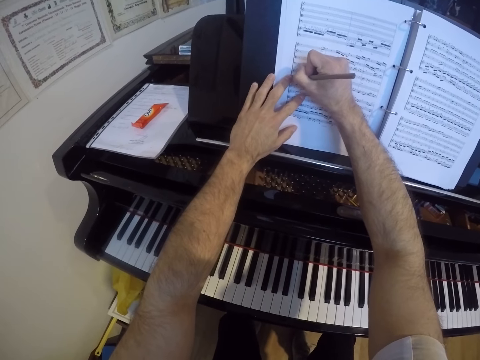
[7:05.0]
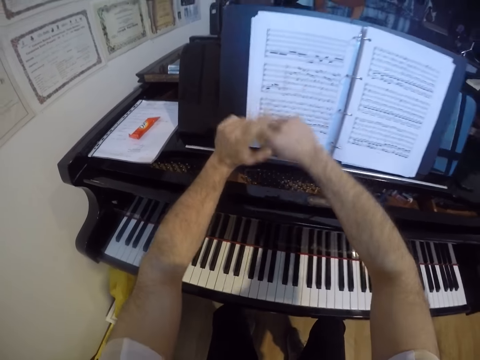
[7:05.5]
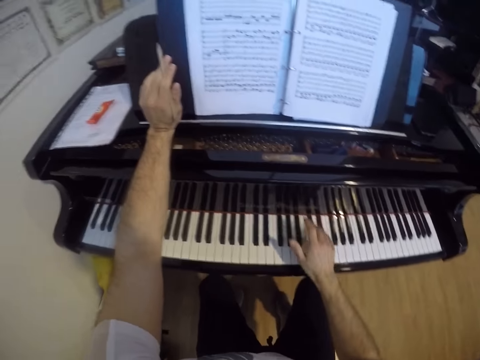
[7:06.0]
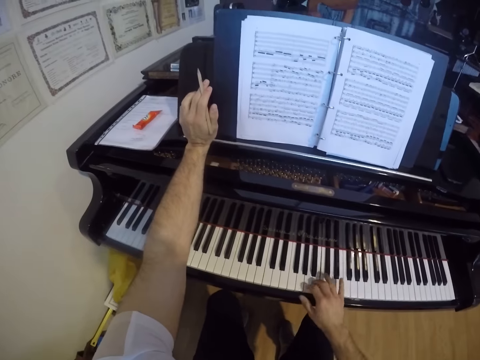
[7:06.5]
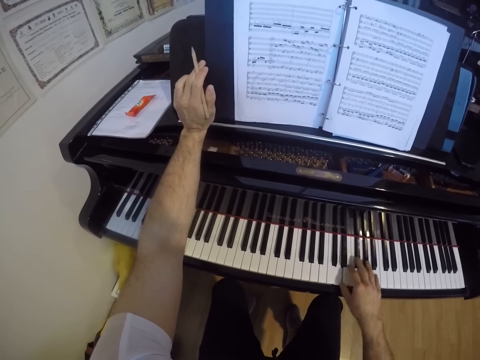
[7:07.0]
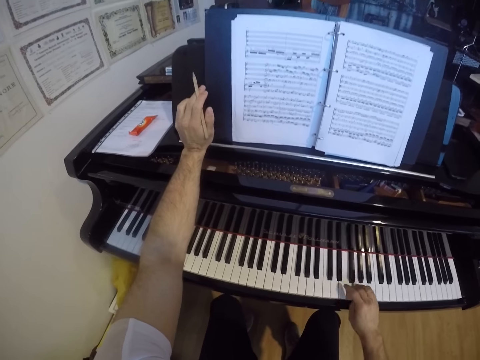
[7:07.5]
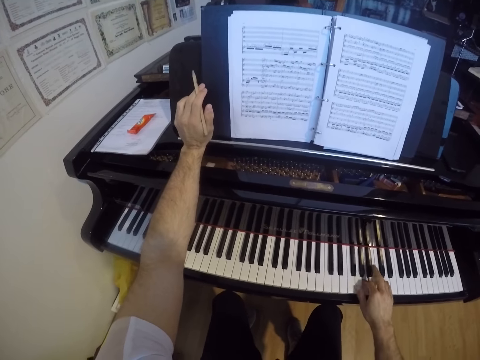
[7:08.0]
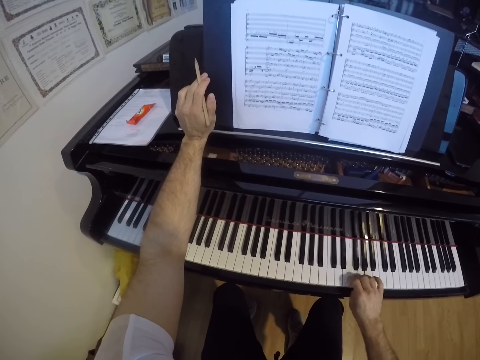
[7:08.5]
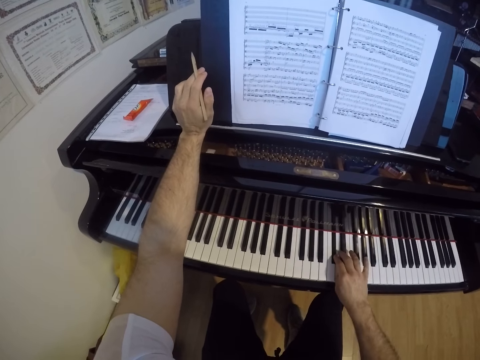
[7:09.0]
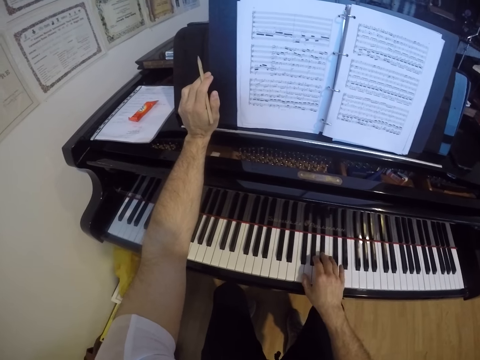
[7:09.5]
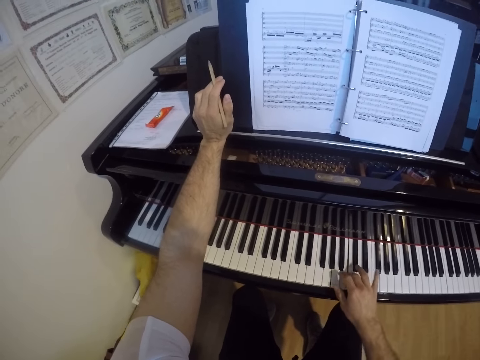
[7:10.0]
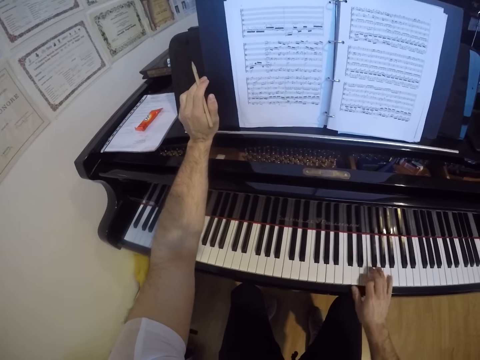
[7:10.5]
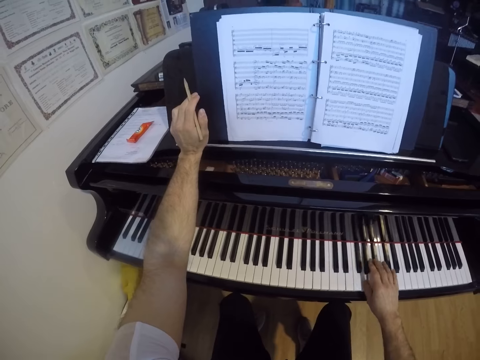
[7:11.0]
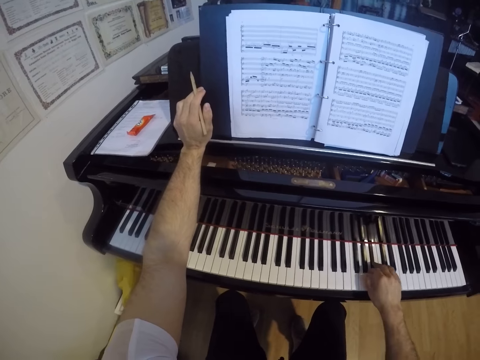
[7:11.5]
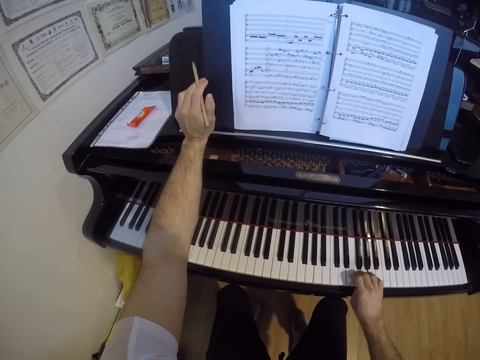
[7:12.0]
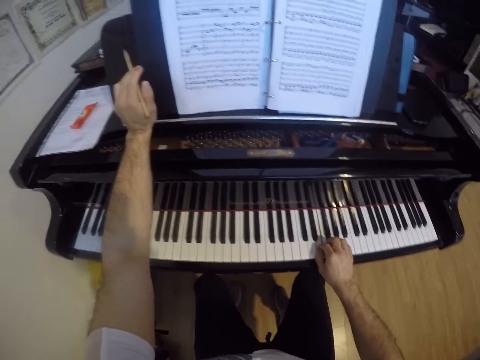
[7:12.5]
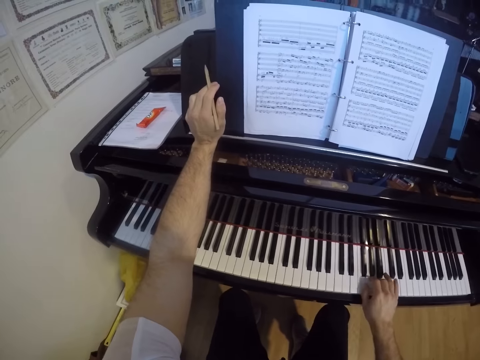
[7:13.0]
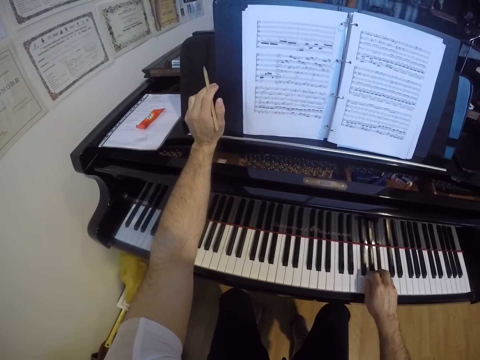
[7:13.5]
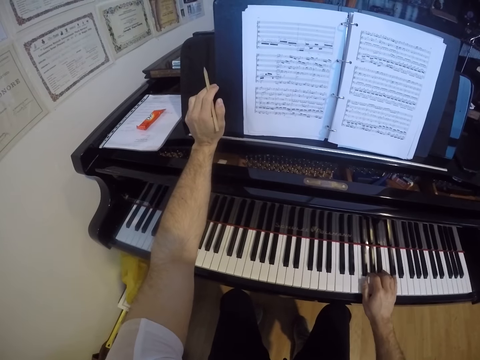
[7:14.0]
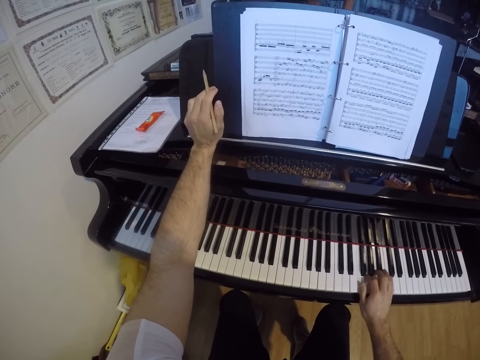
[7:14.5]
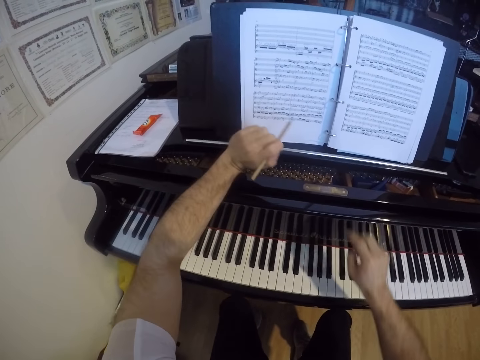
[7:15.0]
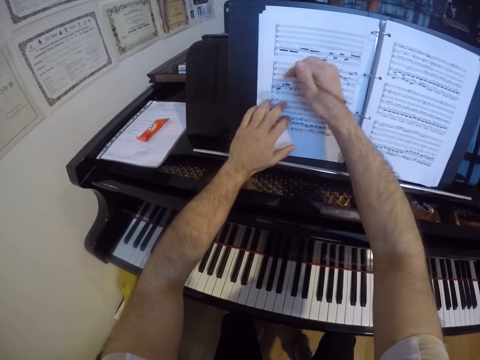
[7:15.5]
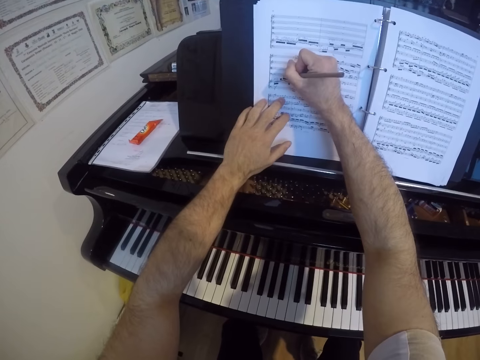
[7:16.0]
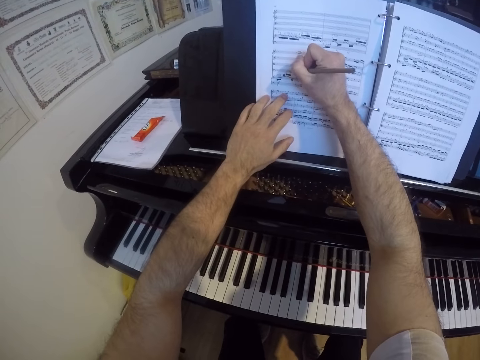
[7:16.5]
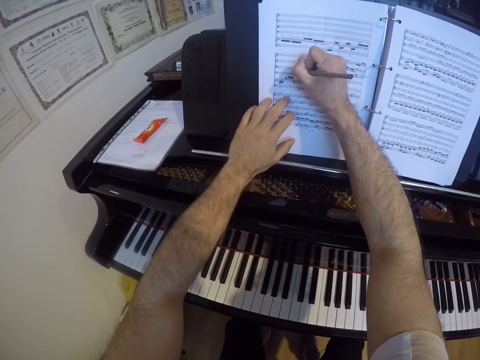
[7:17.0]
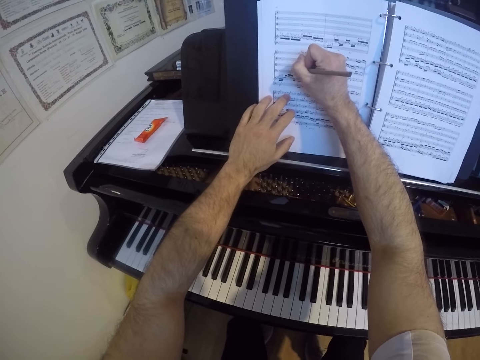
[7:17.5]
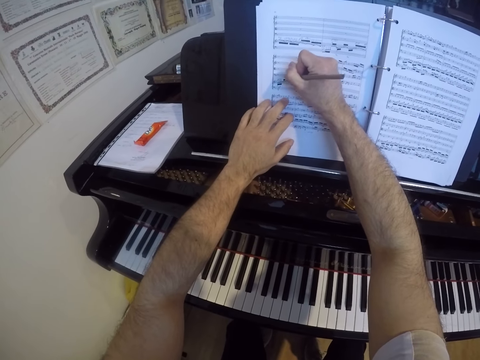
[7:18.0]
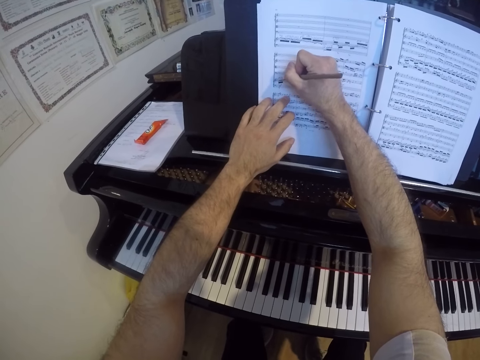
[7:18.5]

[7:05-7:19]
The camera wearer passes the pencil from his right hand to his left hand. He plays the grand piano with his right hand. He passes the pencil from his left hand to his right hand. He writes on the book with the pencil in his right hand.

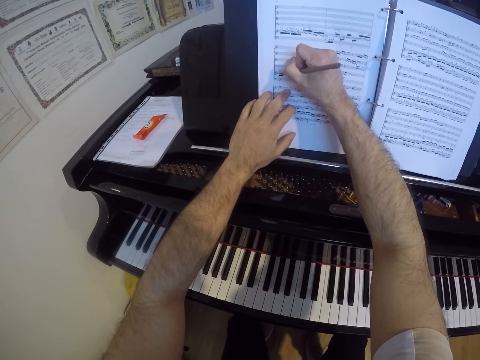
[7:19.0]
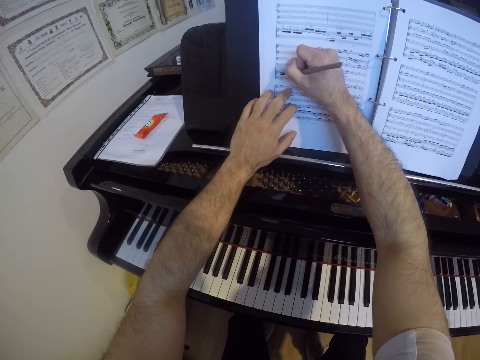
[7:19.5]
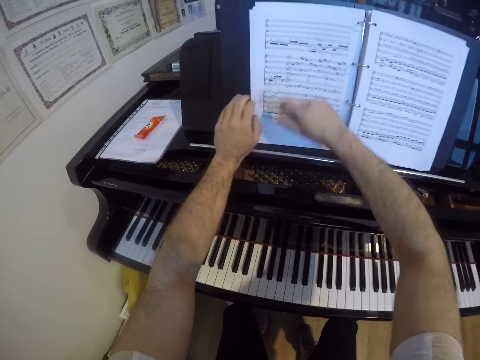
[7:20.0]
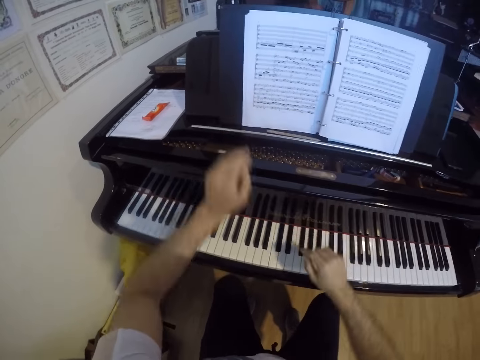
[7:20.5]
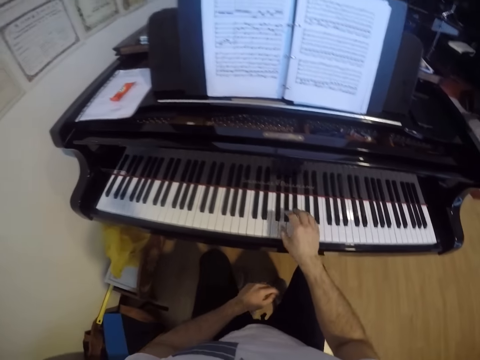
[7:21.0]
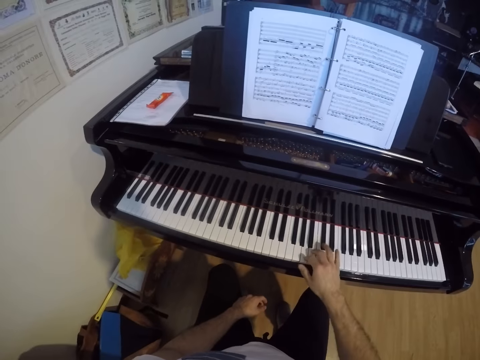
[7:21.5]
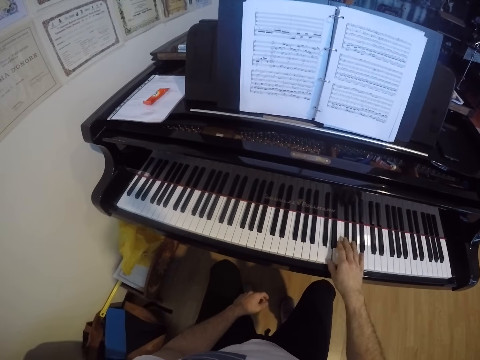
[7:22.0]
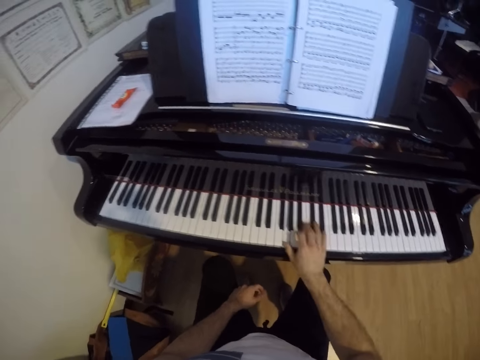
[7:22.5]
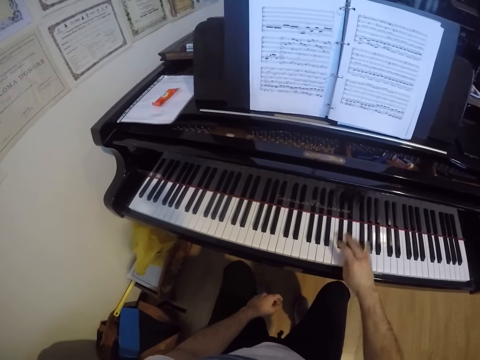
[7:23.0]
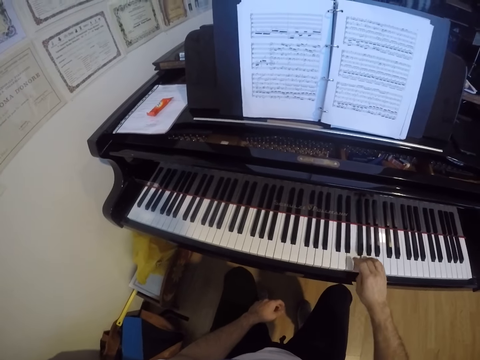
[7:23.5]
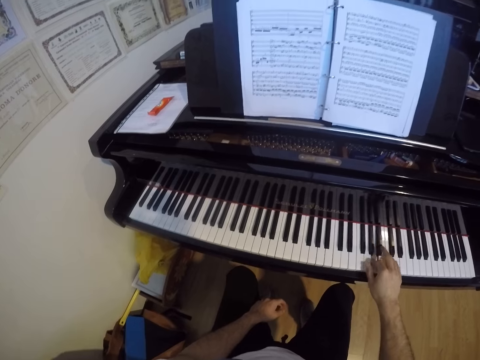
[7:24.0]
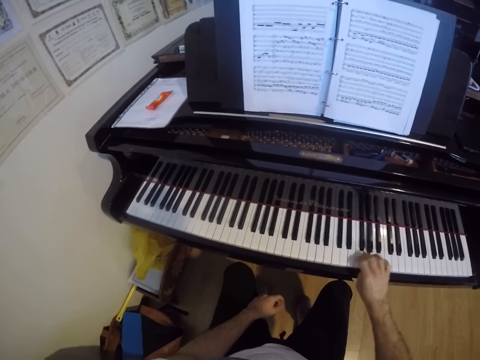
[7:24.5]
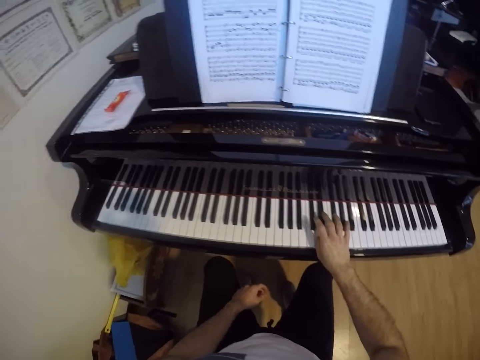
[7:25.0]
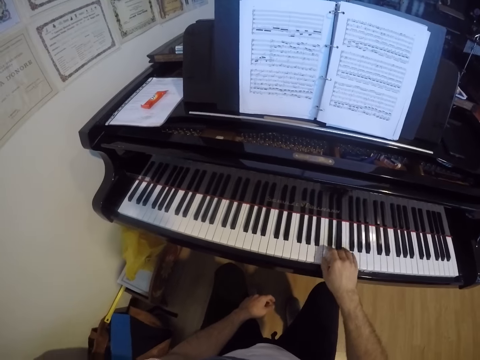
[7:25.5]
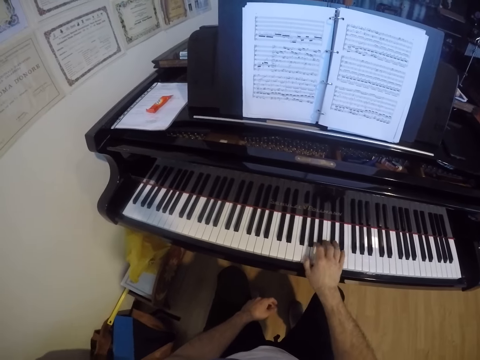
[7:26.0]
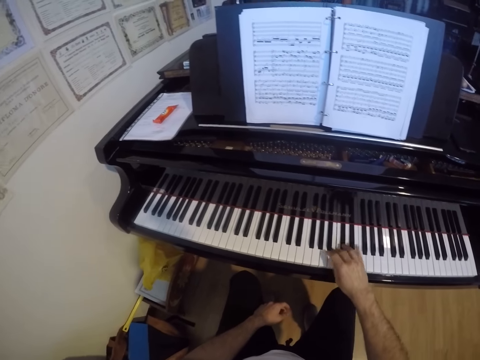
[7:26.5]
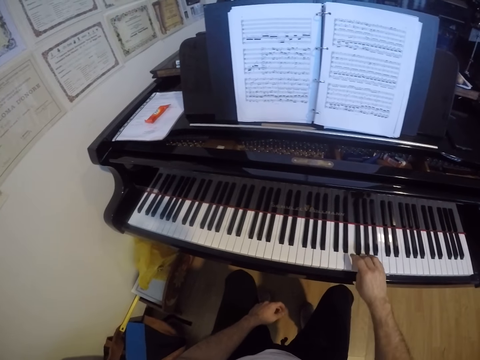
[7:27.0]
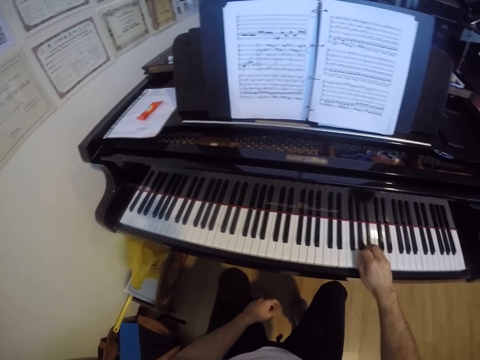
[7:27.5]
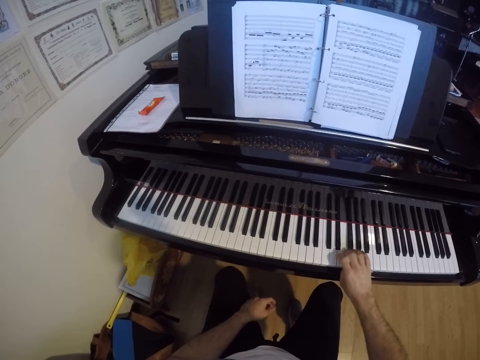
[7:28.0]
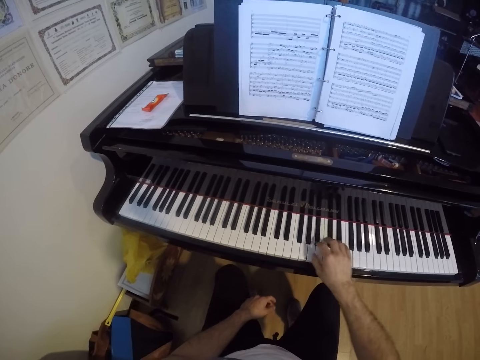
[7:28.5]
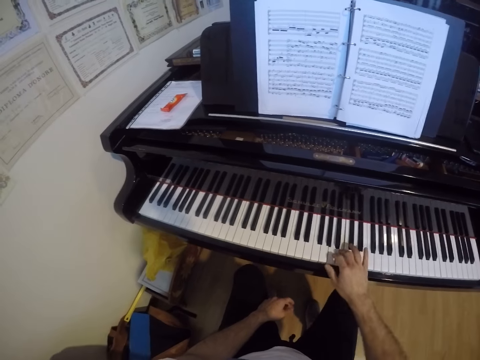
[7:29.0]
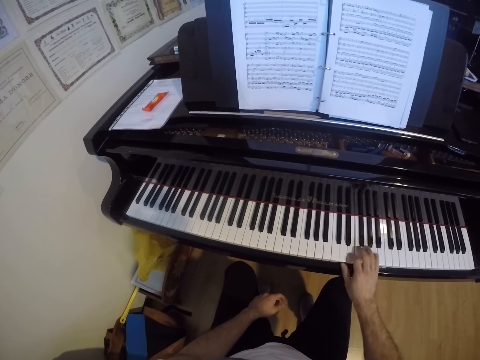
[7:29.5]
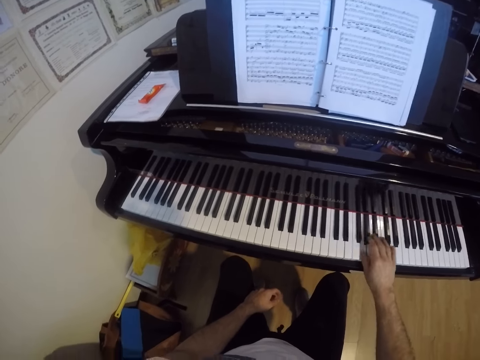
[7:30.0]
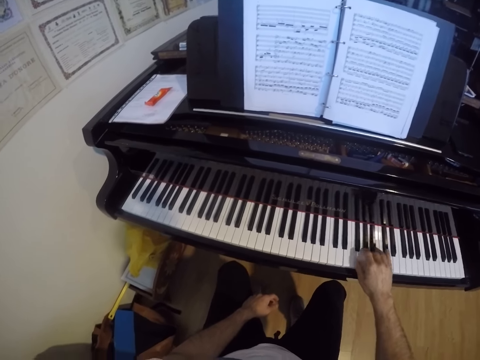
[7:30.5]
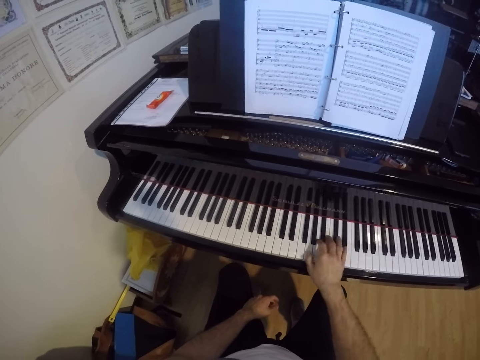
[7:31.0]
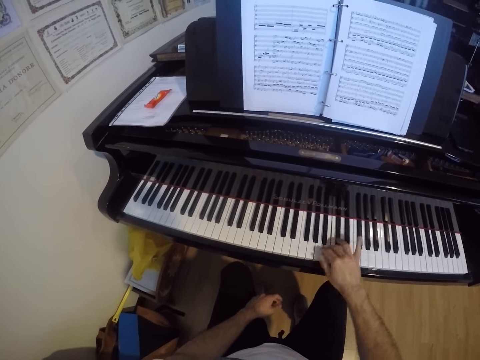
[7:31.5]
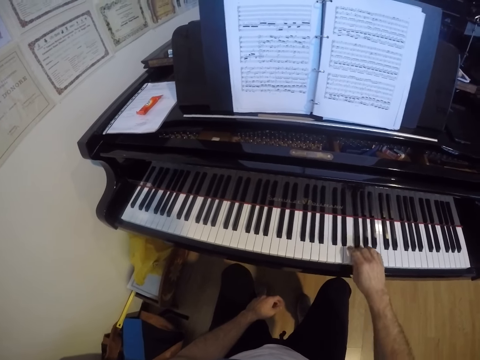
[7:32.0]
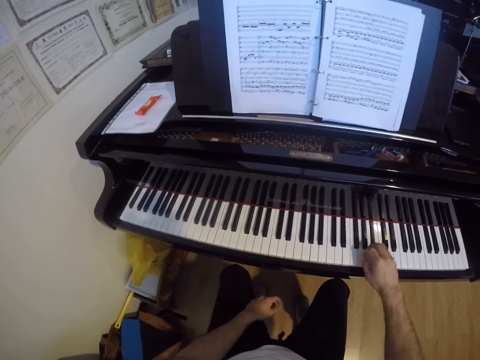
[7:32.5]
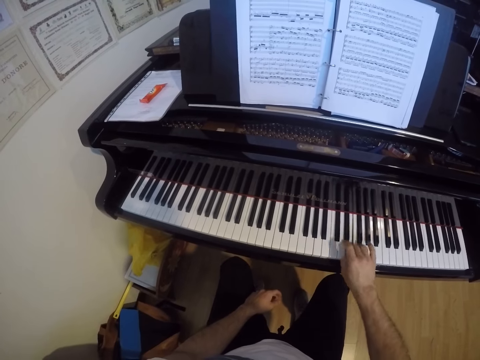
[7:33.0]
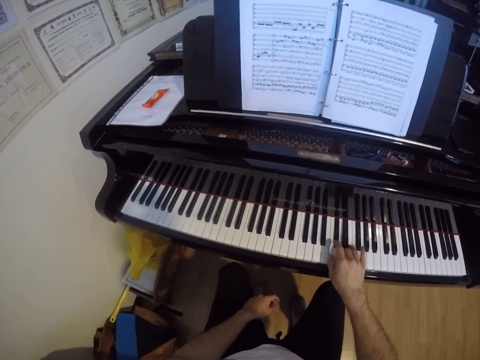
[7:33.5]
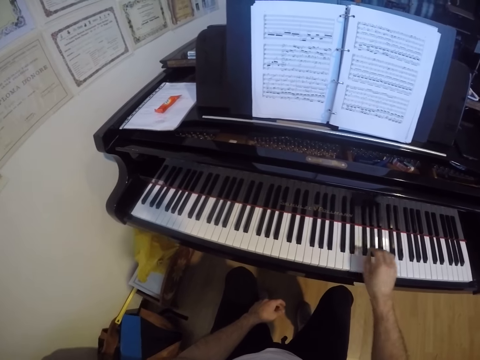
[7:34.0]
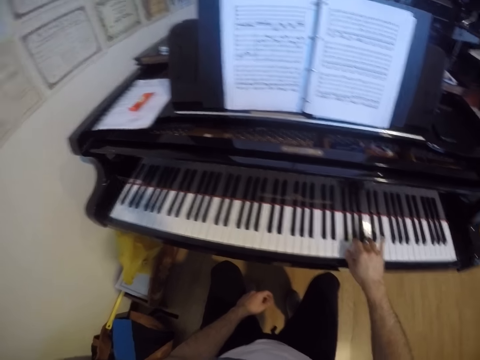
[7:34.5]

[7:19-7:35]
The camera wearer drops the pencil in his right hand on the grand piano. He plays the grand piano with his right hand.
